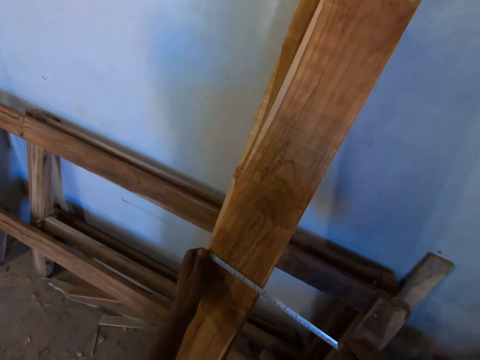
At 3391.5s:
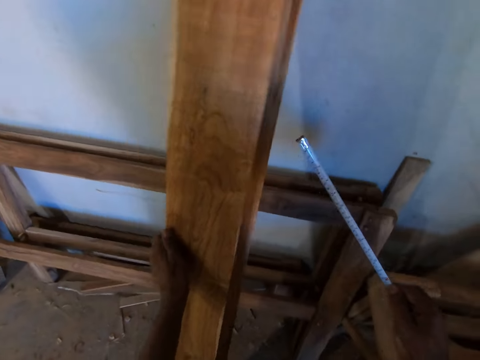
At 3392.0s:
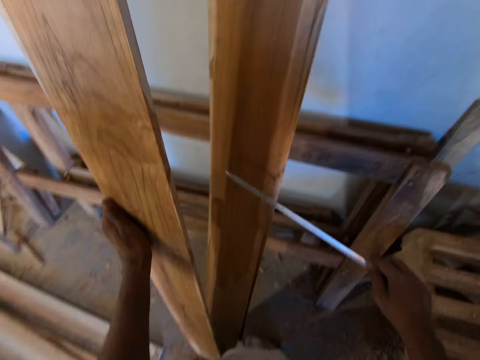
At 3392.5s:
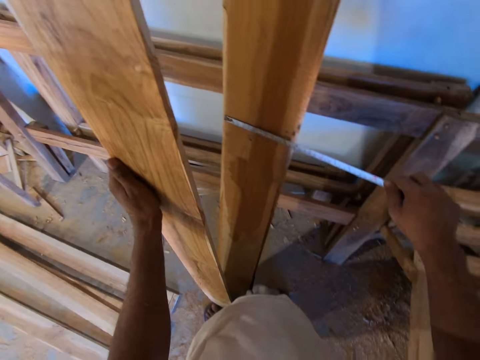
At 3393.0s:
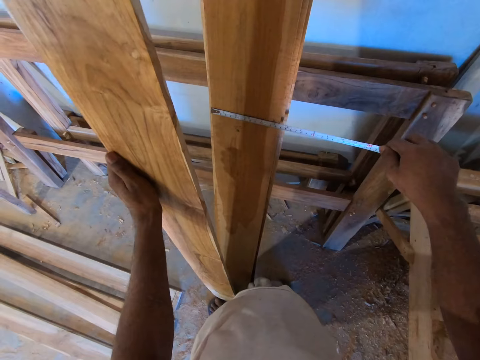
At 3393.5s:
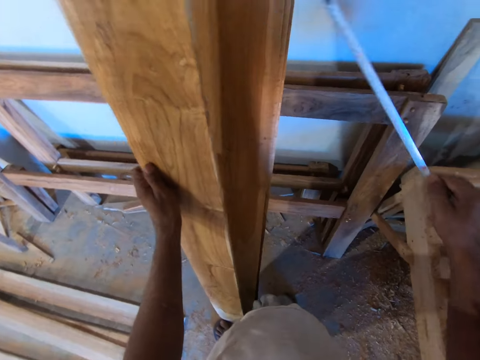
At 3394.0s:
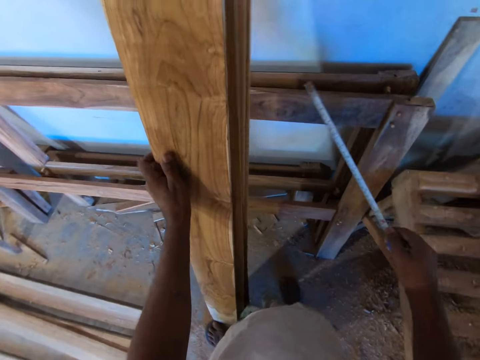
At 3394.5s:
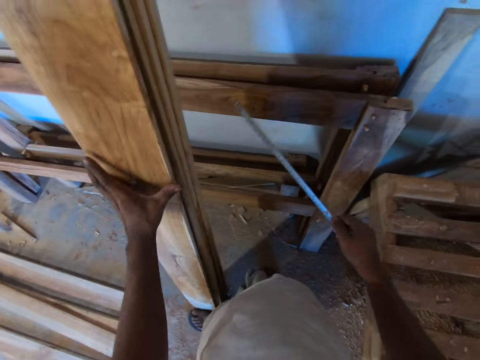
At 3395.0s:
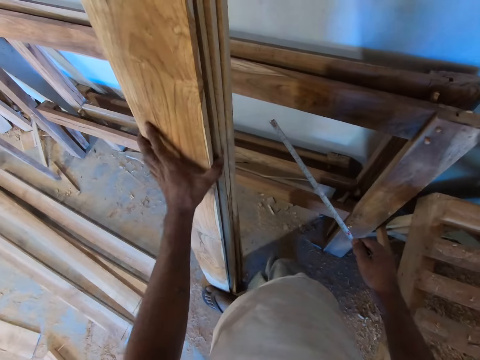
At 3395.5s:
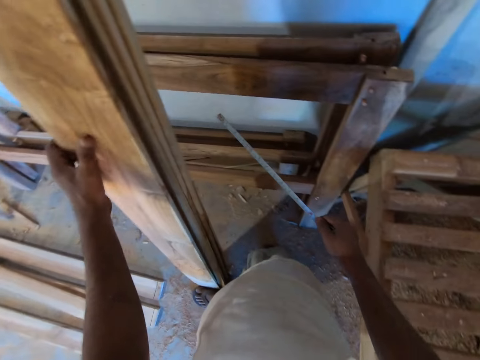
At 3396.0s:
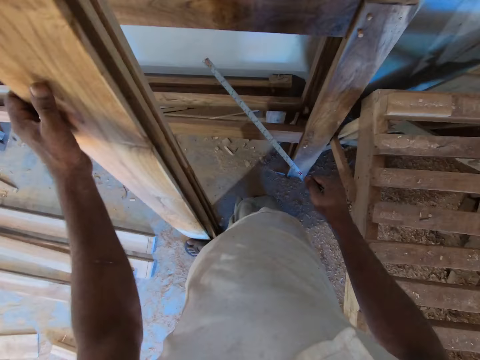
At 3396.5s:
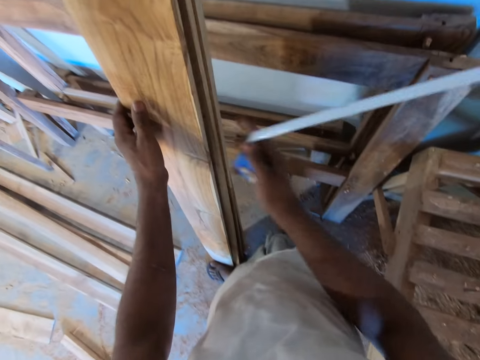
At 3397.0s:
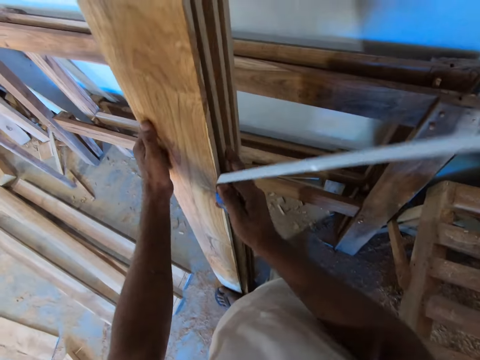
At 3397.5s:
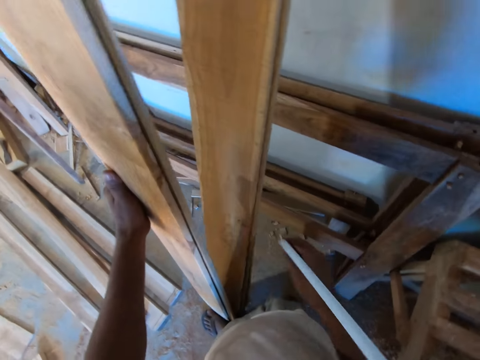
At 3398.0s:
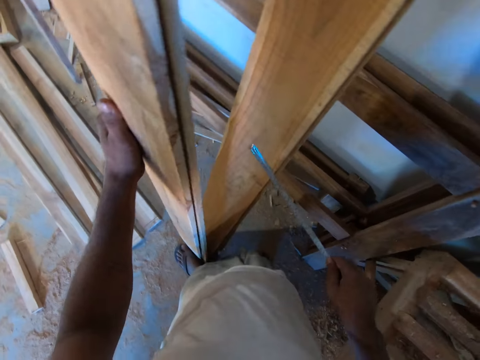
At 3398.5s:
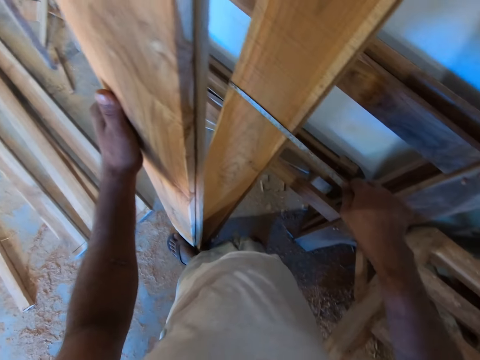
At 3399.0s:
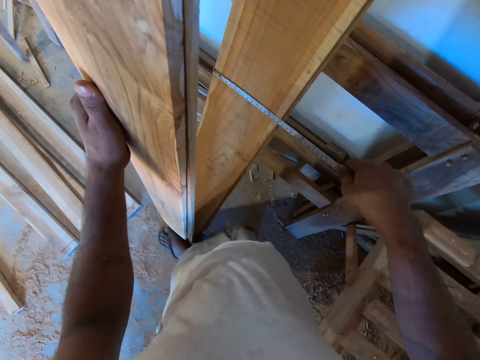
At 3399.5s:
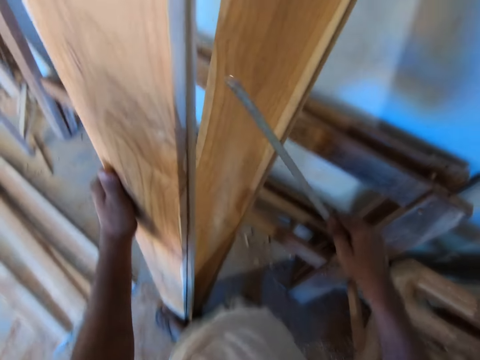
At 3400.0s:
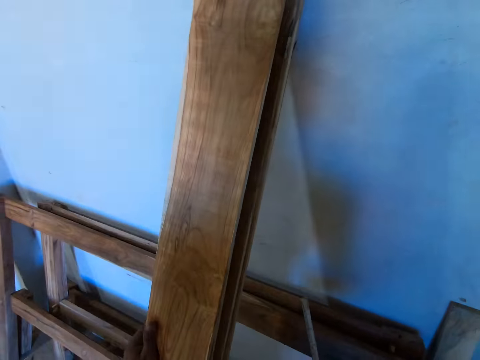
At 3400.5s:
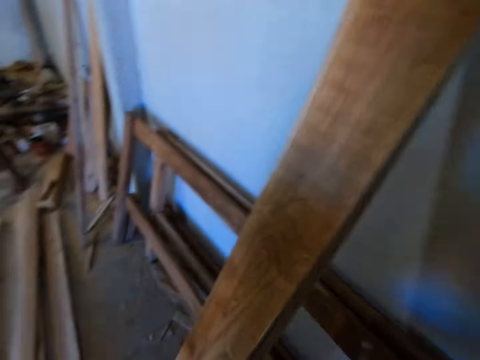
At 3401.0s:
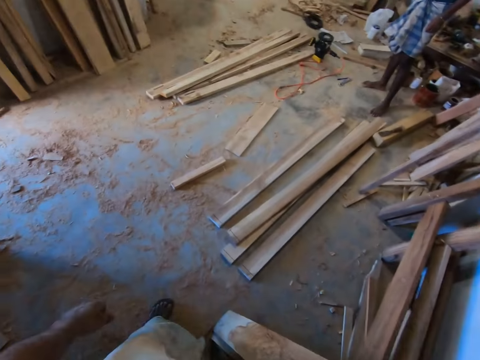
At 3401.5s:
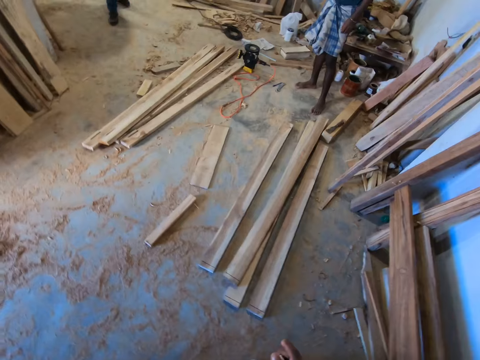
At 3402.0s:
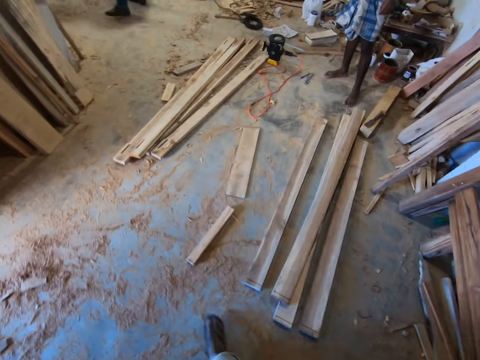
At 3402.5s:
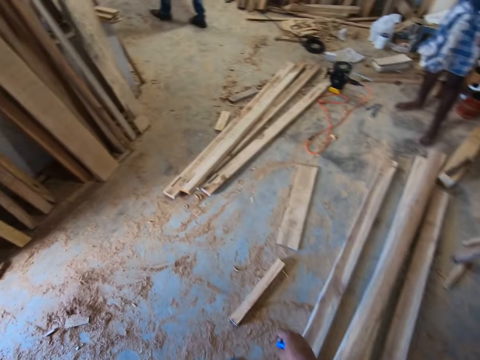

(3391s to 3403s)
The camera wearer moves the wood plank with his left hand. He measures the wood plank with the tape measure in his right hand. He moves the wood planks with his hands. He pulls the wood. He measures the wood plank with the tape measure in his right hand.

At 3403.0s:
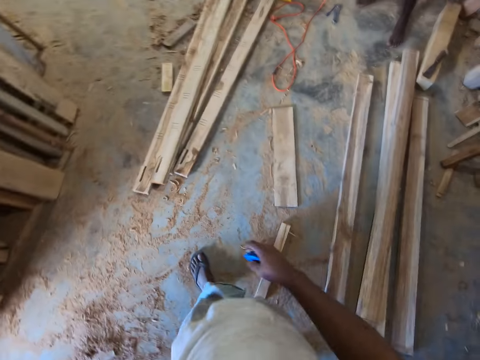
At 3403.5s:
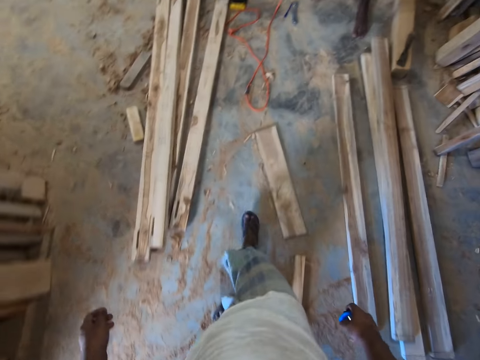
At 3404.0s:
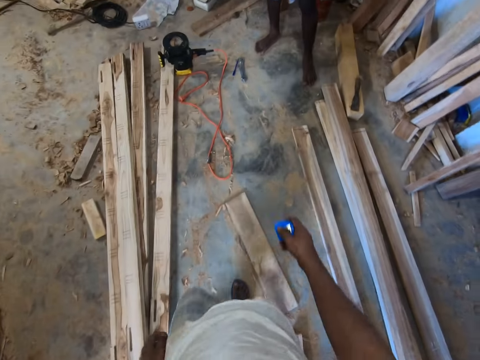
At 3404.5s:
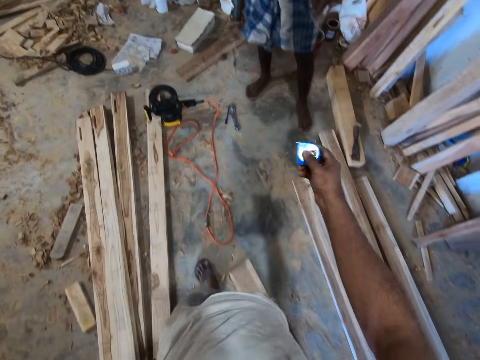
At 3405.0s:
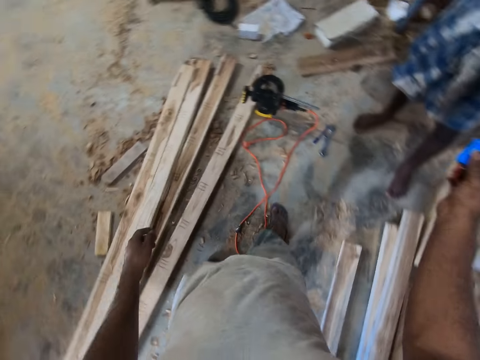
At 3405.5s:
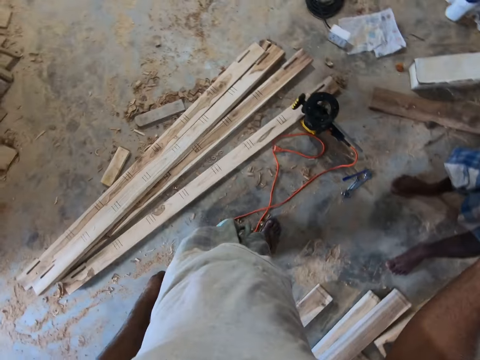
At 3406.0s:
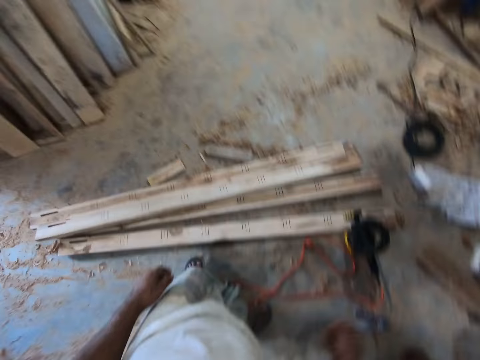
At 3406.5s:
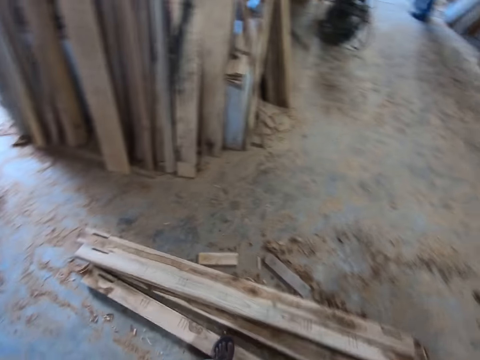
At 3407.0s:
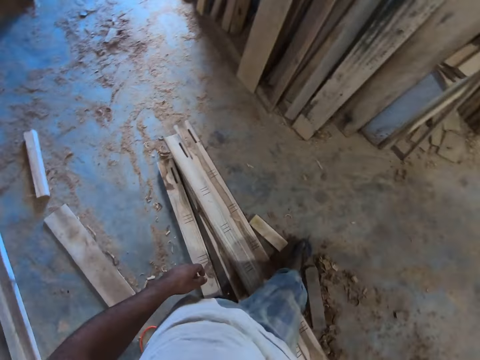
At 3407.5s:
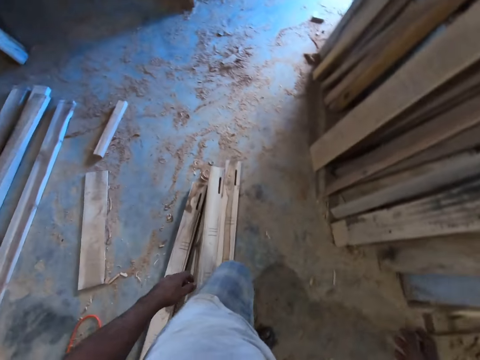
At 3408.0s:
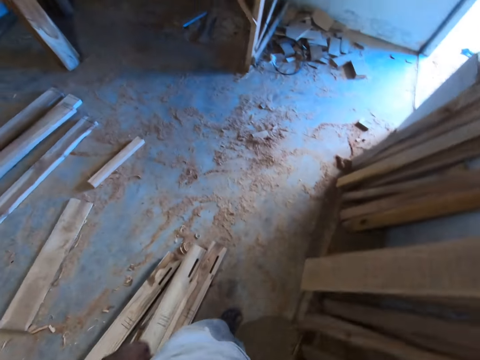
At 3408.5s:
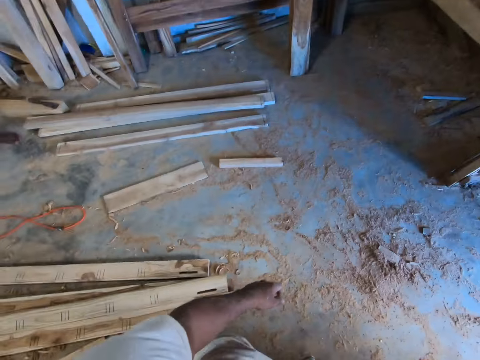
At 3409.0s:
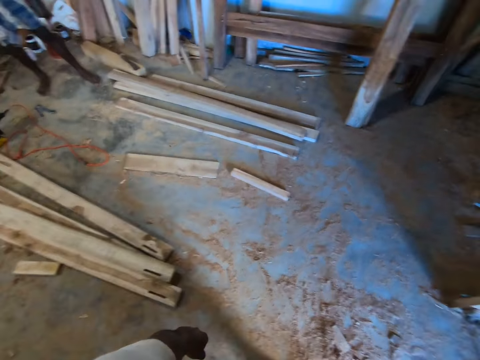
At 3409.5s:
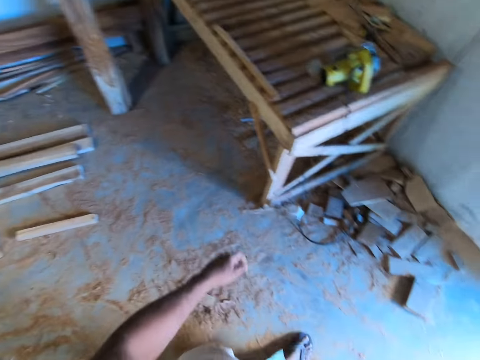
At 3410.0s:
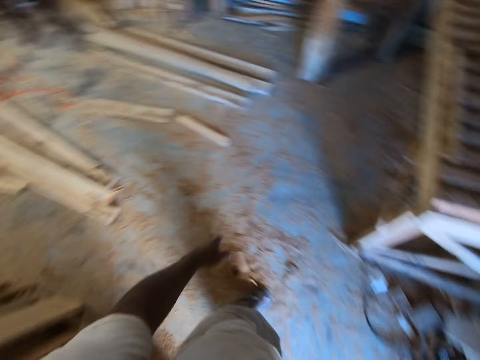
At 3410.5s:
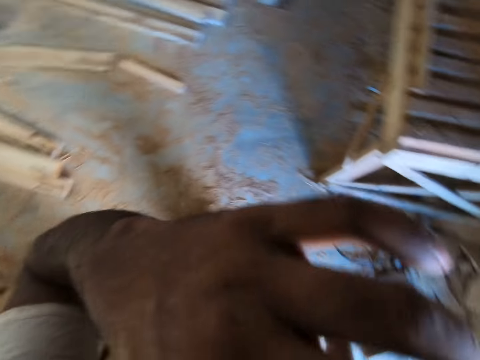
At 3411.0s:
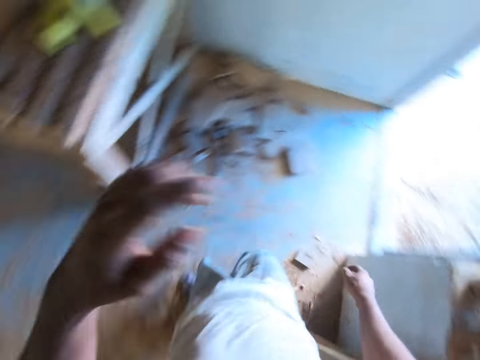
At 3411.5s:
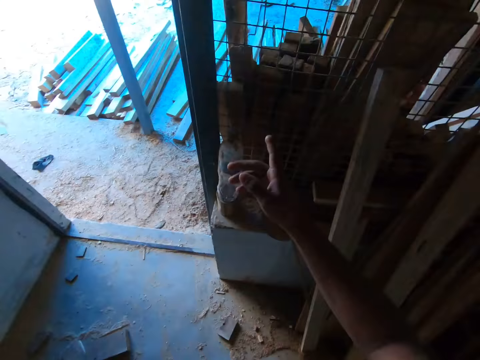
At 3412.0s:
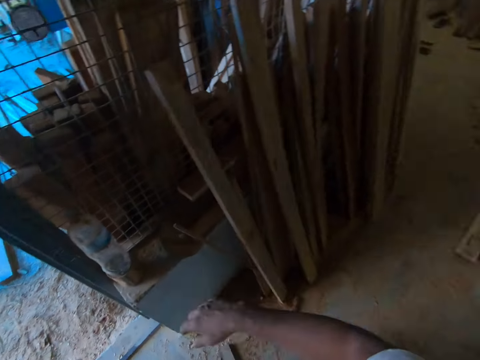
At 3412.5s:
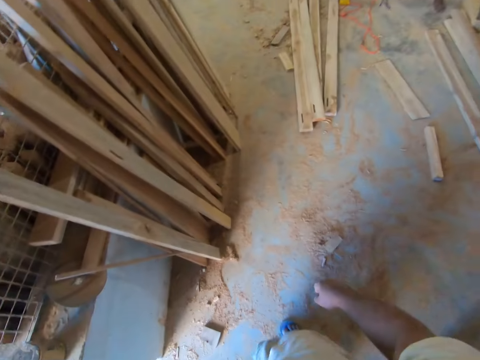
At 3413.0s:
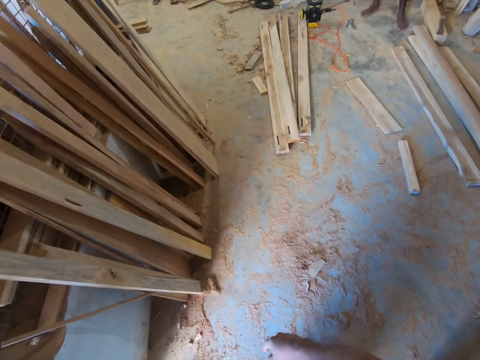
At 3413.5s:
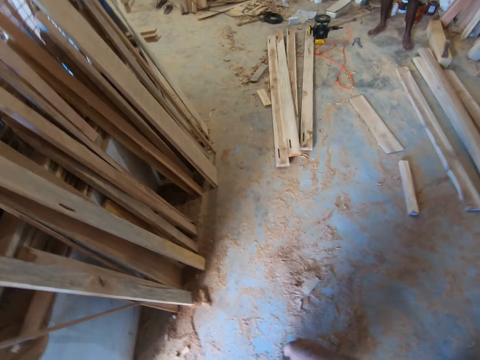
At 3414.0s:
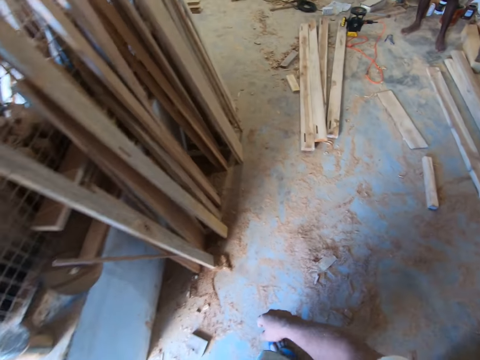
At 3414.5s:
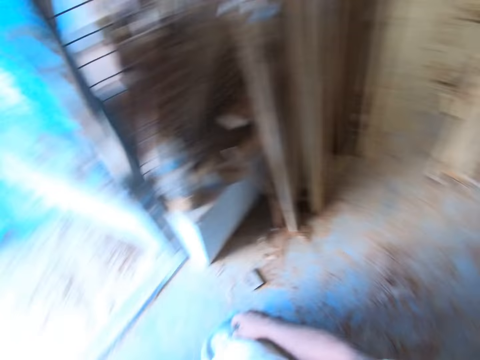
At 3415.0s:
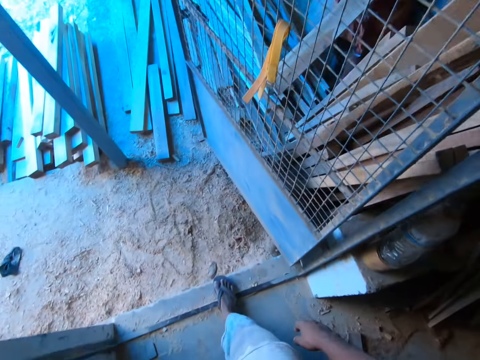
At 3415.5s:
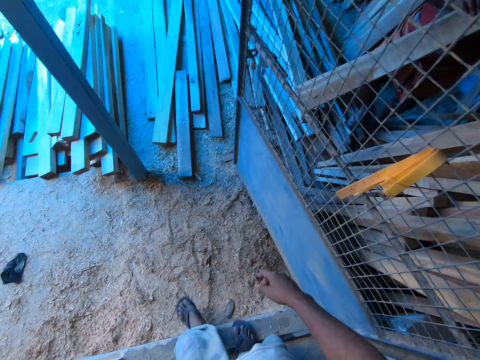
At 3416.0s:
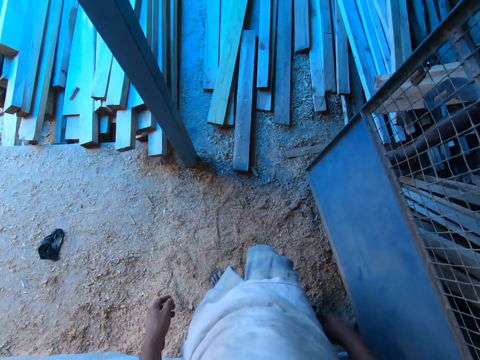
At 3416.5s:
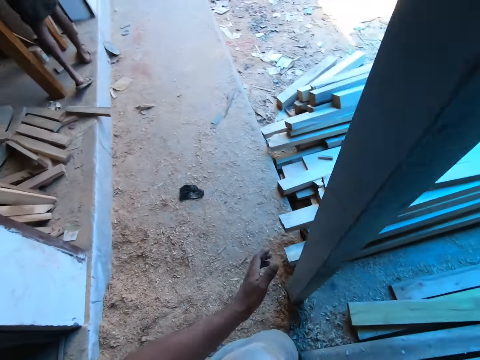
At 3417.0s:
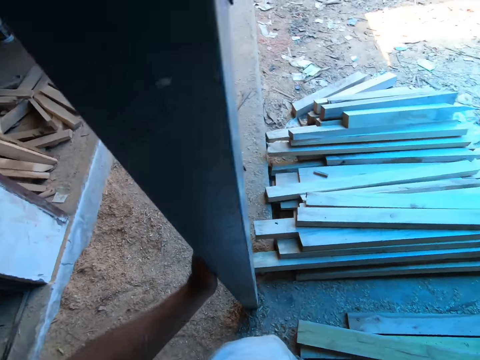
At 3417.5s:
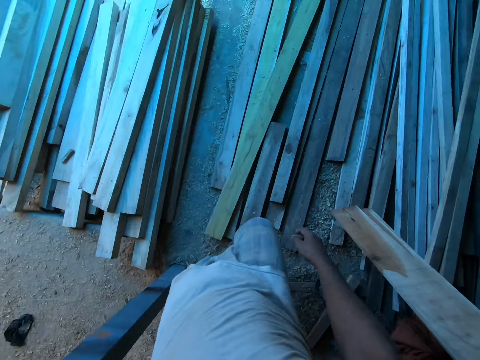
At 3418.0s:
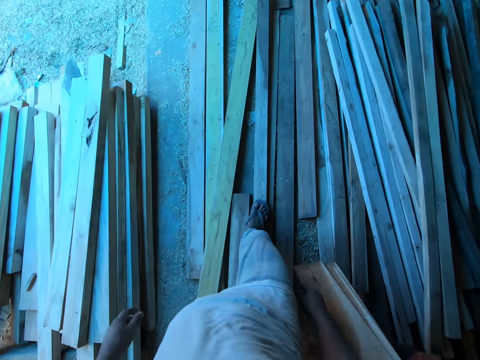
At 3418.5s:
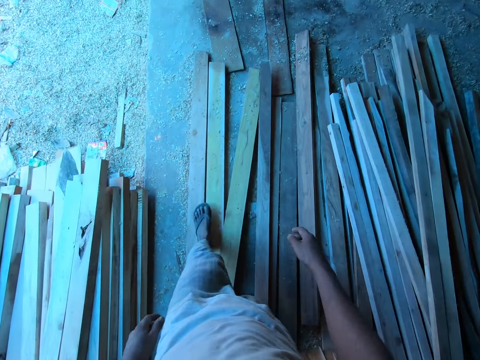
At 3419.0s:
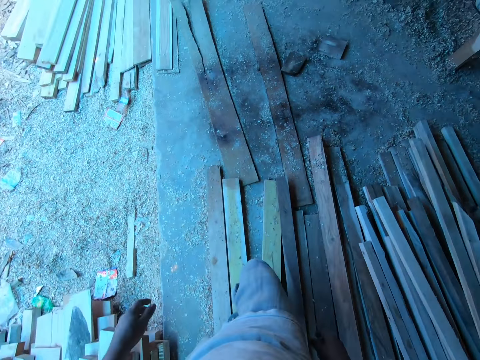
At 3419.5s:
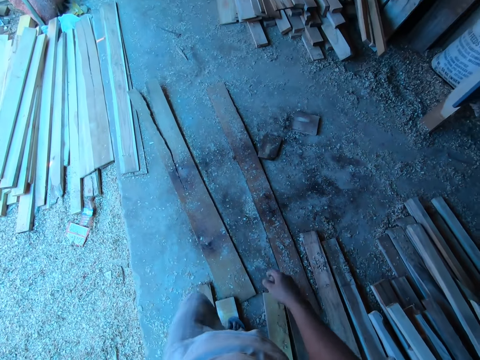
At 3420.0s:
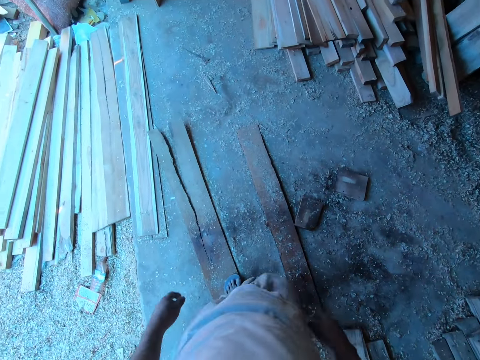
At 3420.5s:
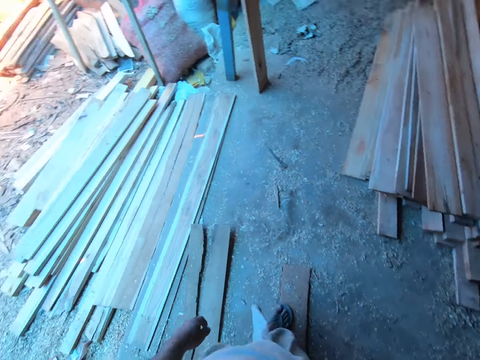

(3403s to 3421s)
The camera wearer walks. He passes the measuring tape to the man. He walks. He speaks. He walks. He touches a beam with his left hand.
